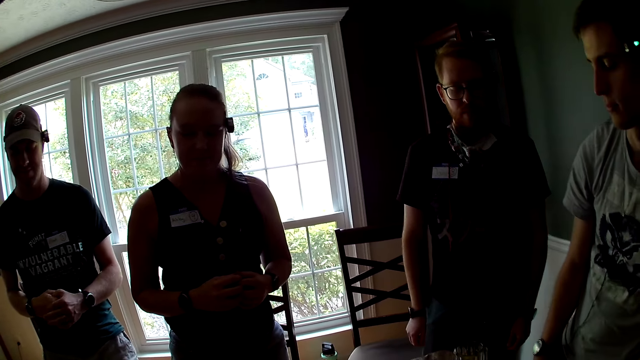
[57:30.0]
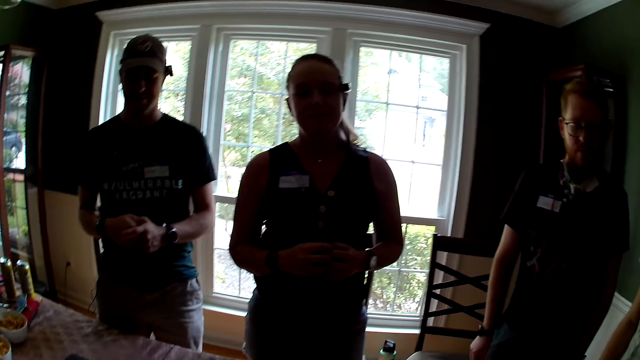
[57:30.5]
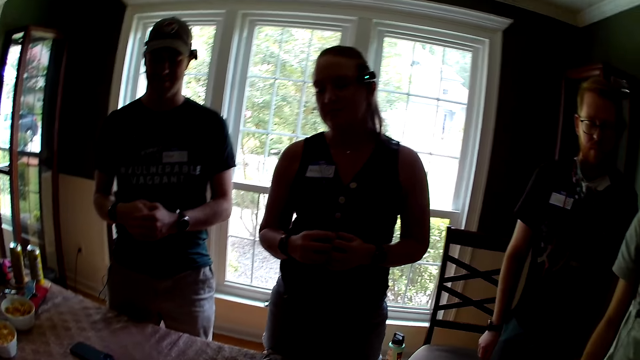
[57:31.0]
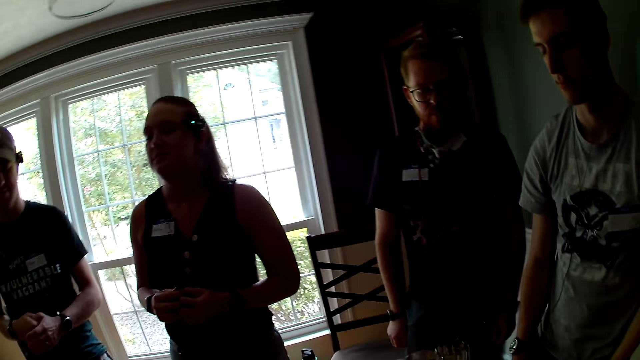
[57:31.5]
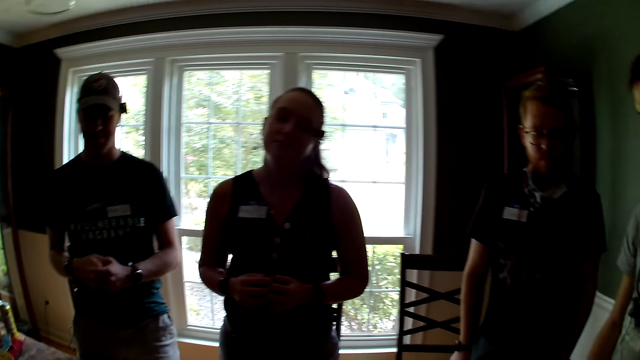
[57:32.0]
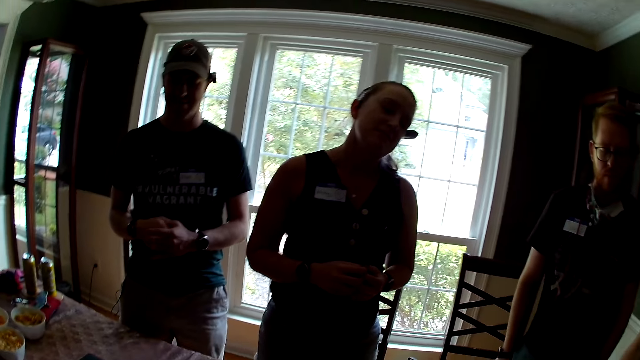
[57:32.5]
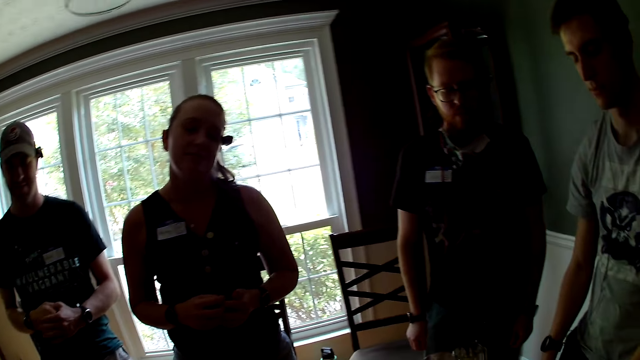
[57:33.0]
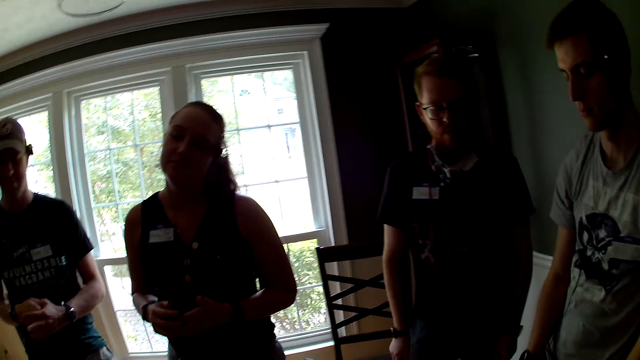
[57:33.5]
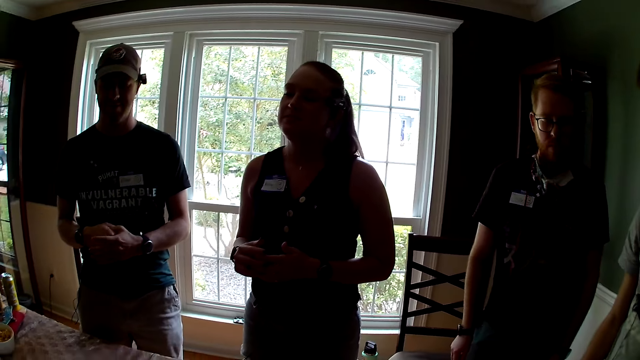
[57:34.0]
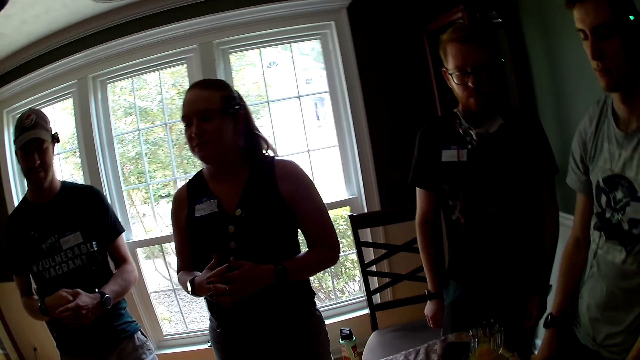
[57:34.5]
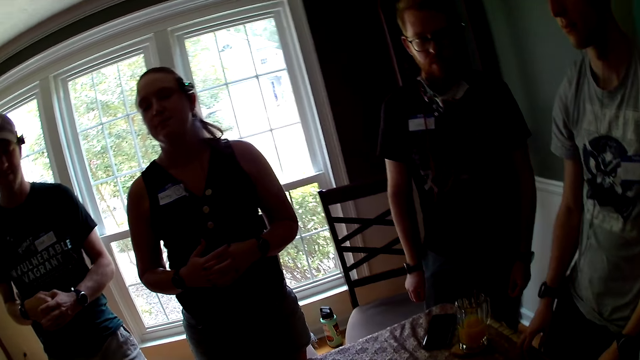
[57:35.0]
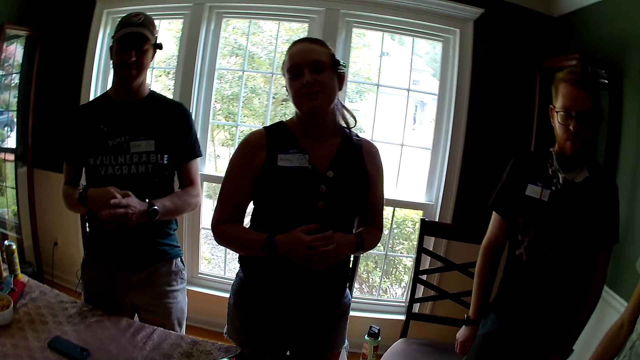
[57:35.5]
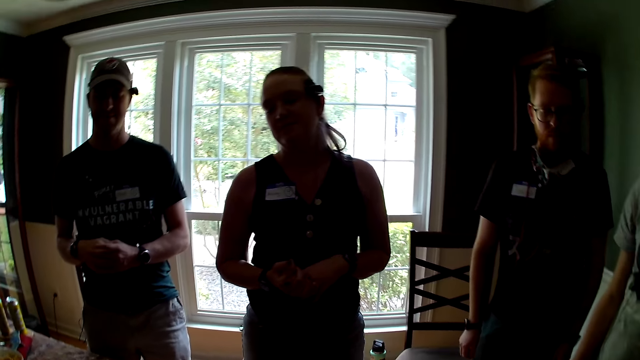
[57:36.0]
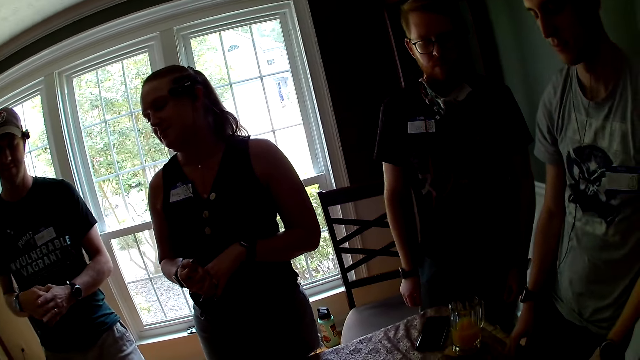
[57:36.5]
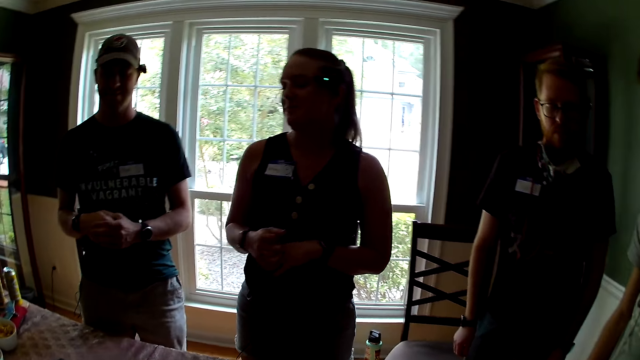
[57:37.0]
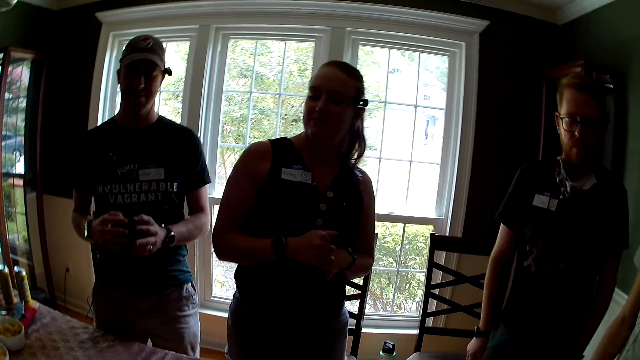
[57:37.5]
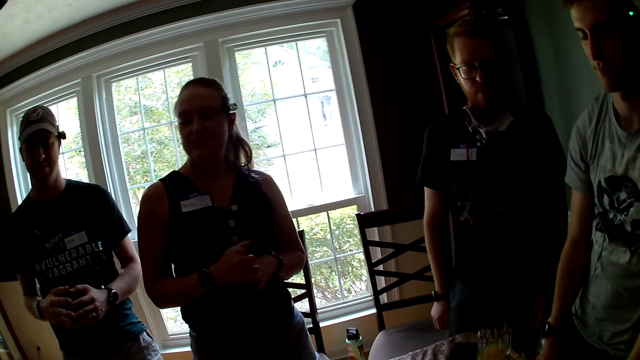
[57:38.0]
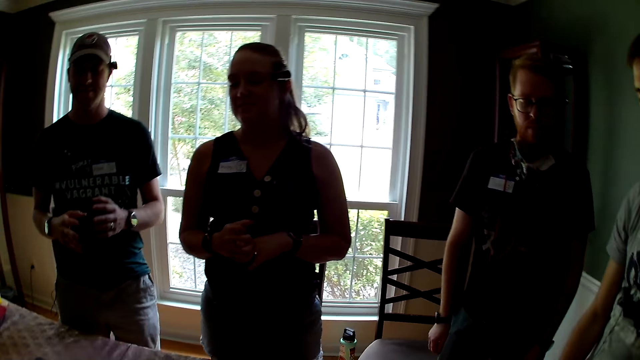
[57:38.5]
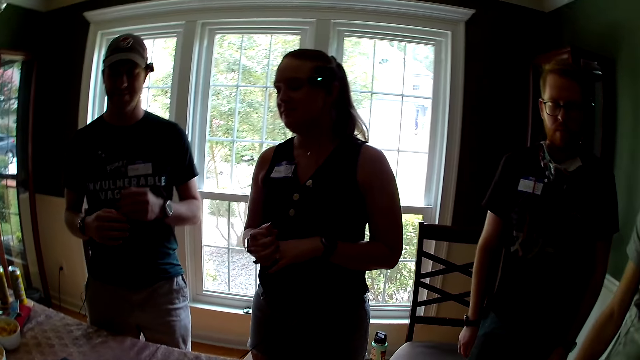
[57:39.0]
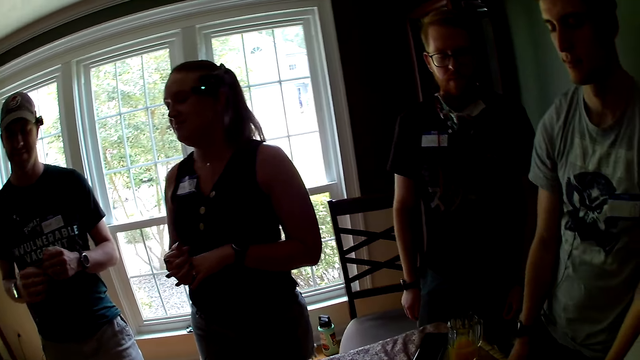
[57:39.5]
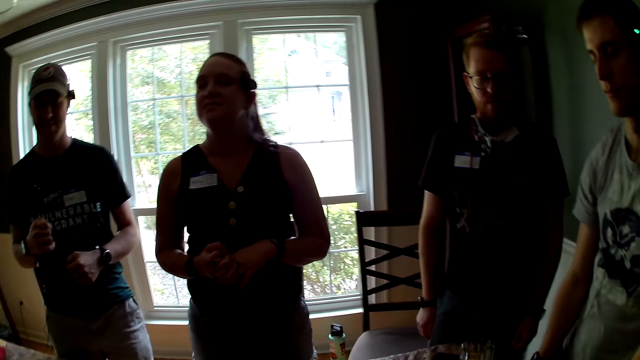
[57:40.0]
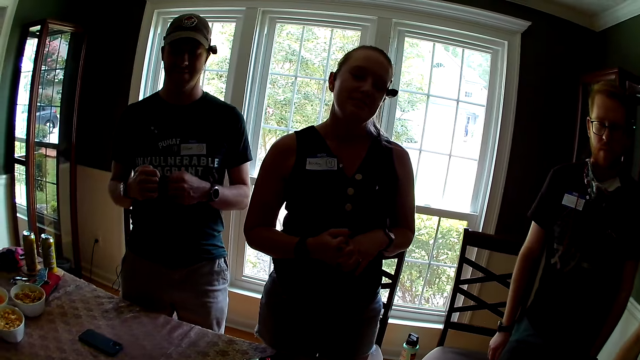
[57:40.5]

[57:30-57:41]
The woman closes her eyes.

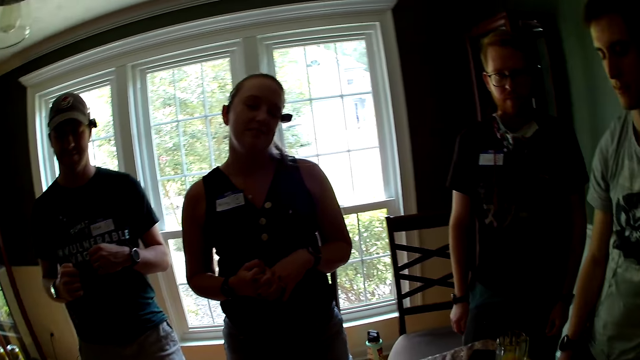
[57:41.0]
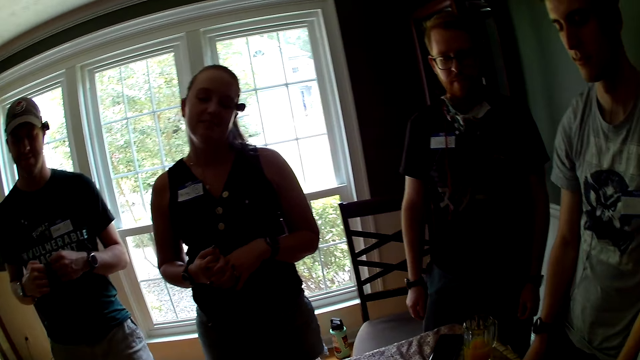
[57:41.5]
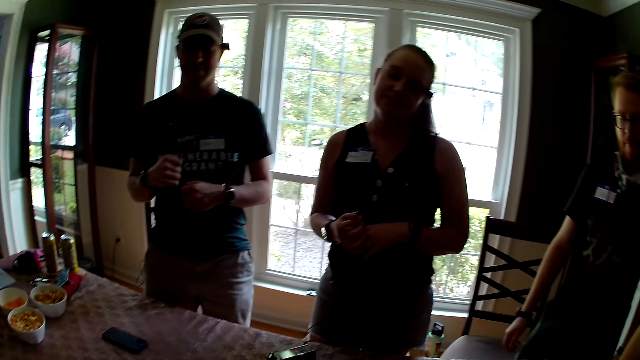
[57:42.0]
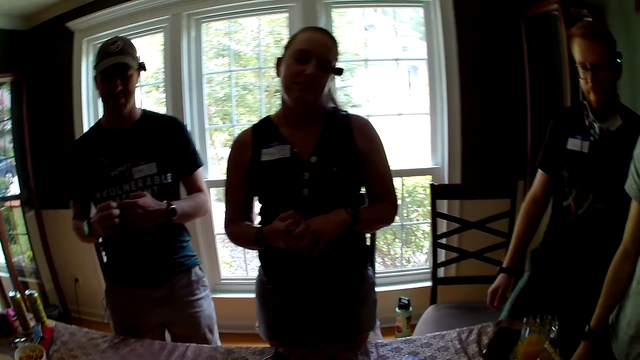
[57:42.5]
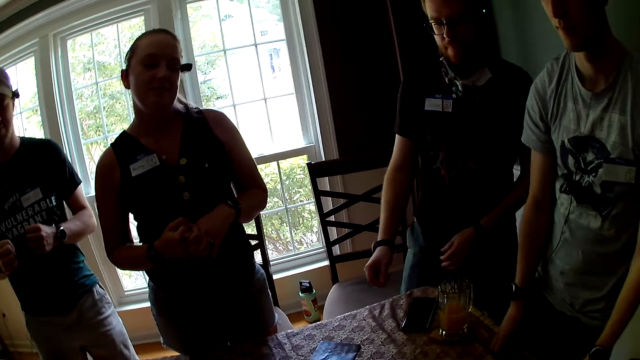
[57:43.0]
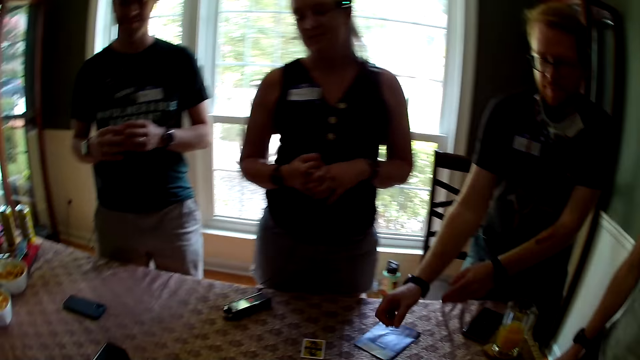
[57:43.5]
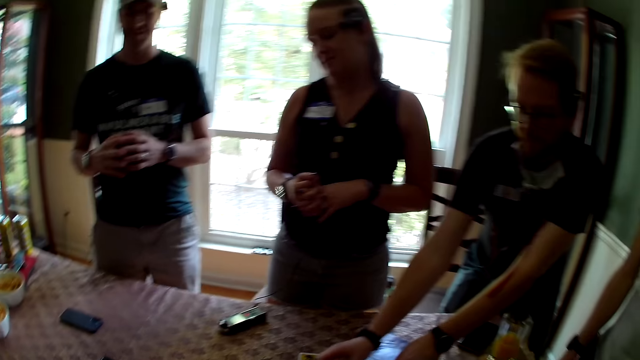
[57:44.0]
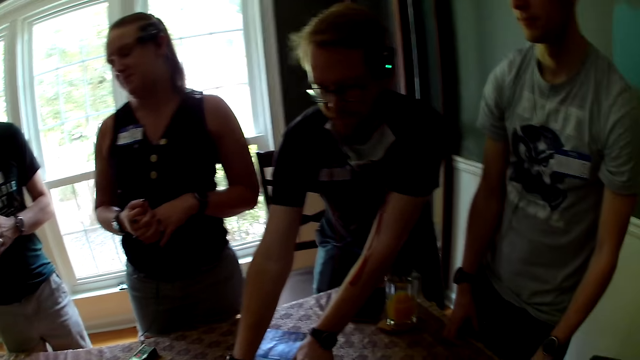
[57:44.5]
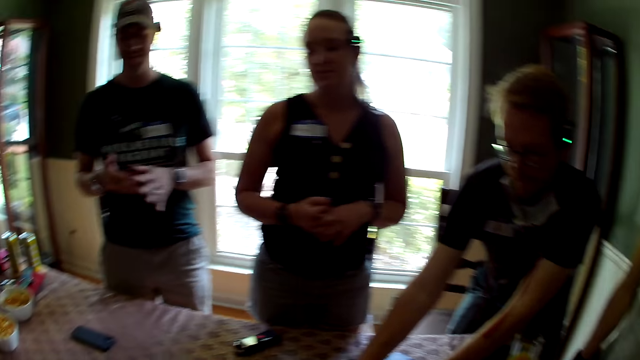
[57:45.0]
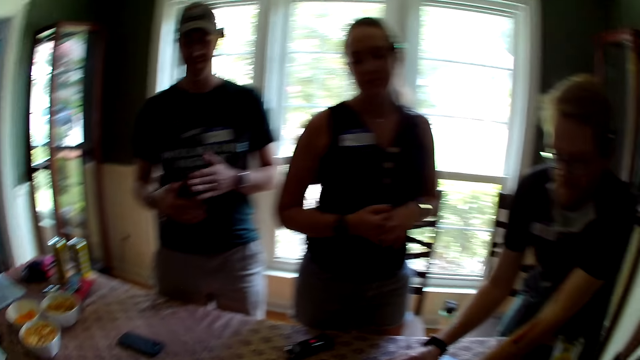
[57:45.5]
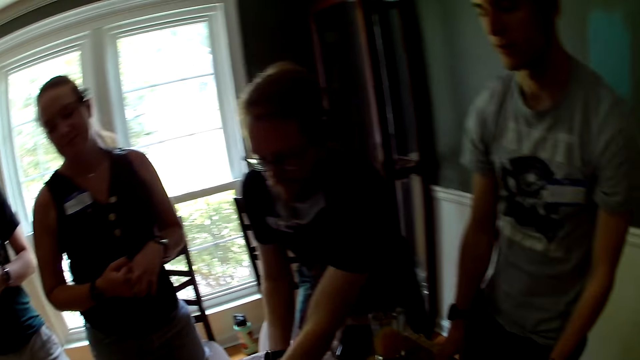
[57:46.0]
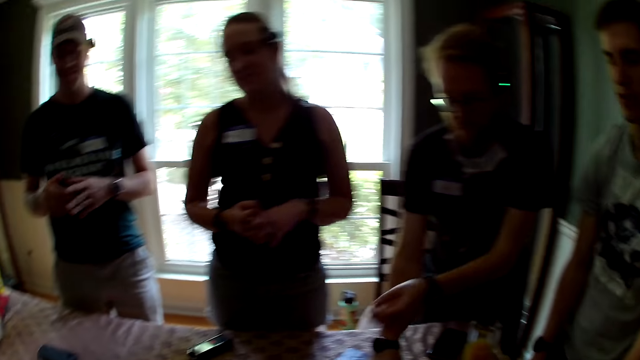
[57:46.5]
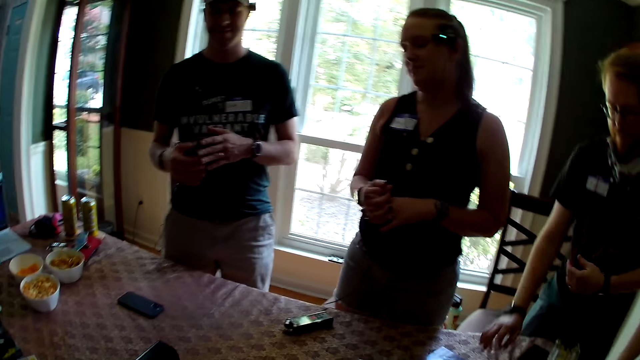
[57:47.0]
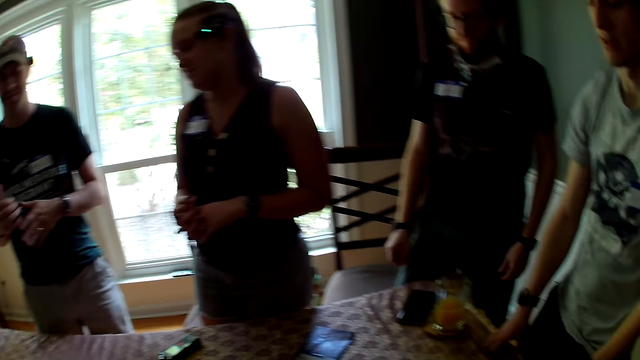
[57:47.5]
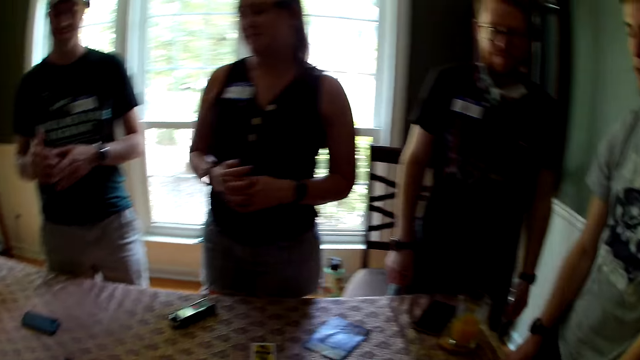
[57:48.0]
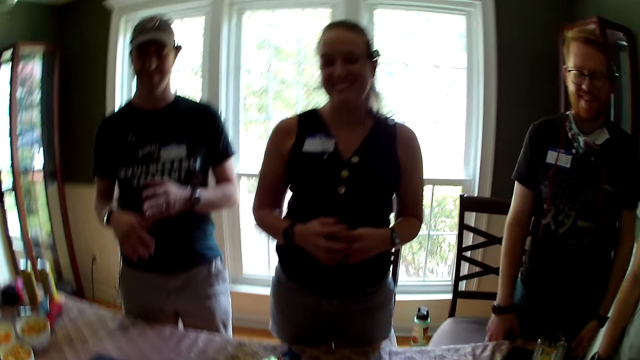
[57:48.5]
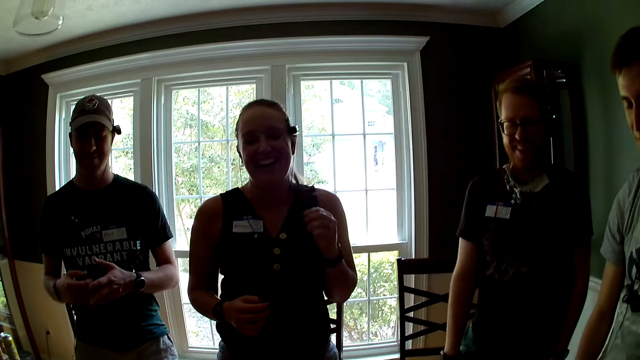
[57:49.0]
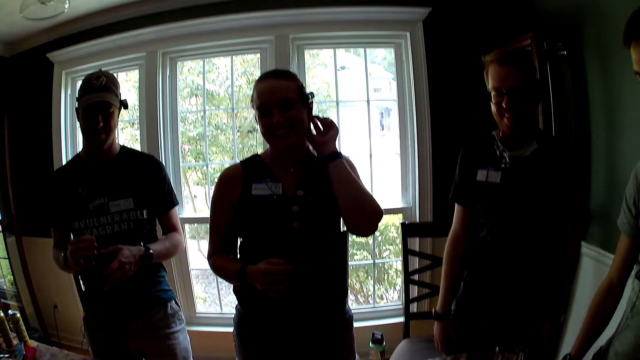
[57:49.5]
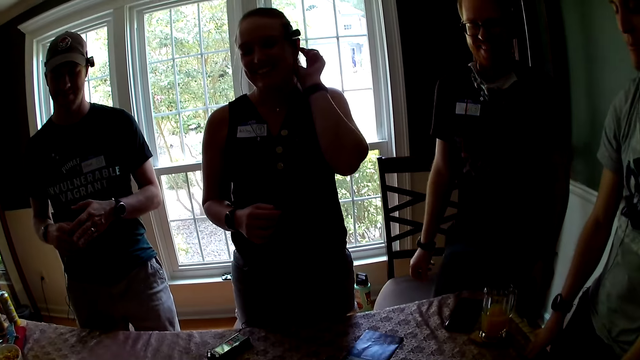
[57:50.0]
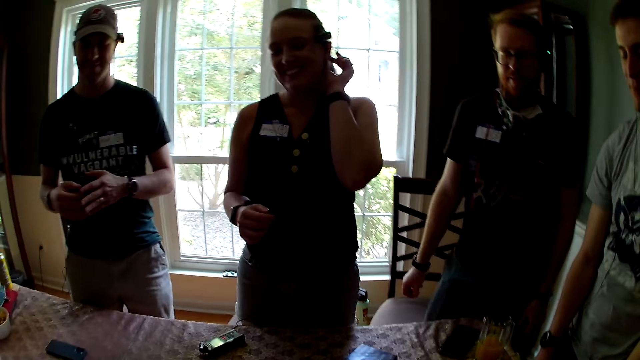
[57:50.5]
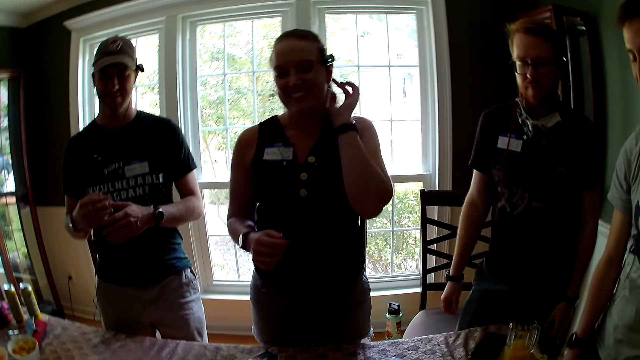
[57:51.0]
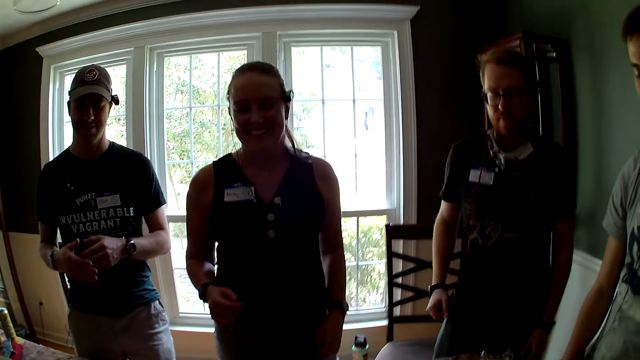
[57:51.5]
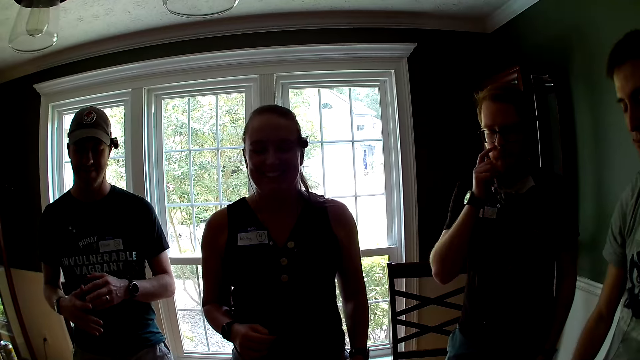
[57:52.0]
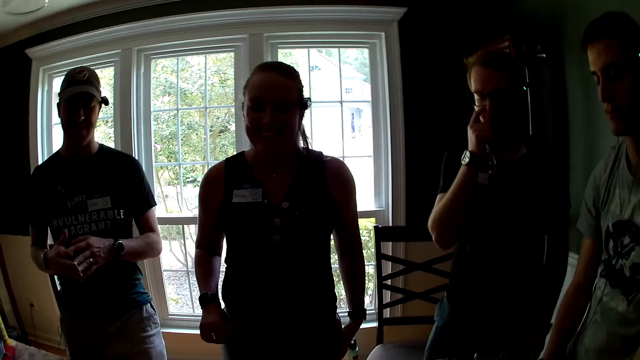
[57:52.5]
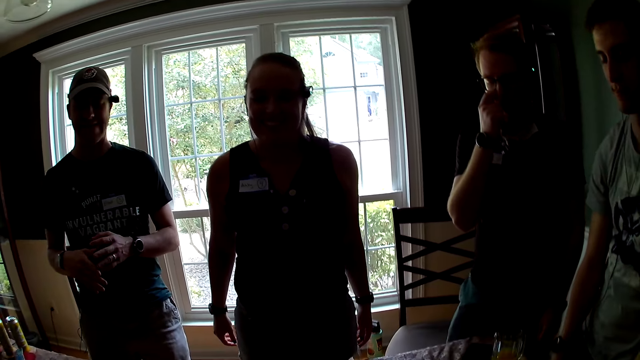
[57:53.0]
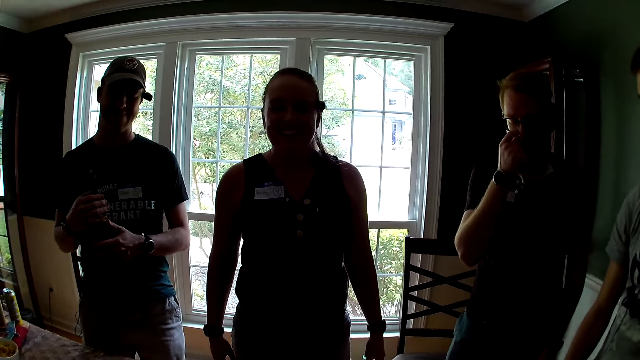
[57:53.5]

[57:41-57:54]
The man opens his eyes. The man adjusts some cards on the table. The woman adjusts her earphone with her left hand. The man scratches his nose with his right hand.
